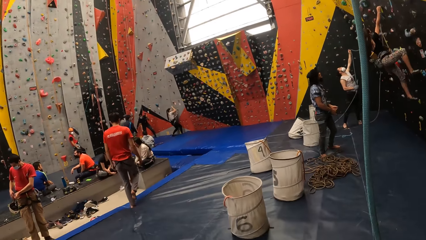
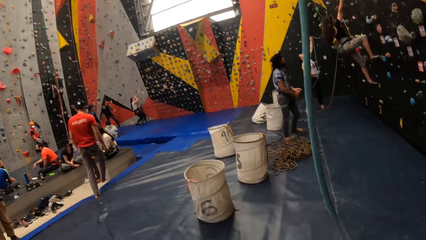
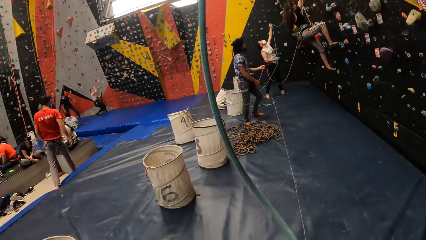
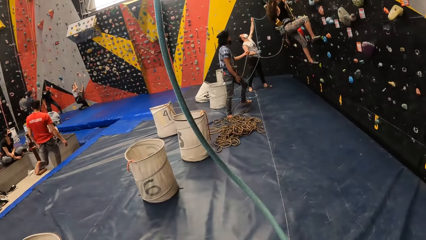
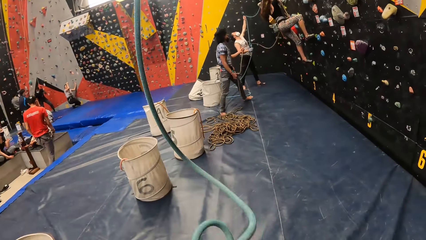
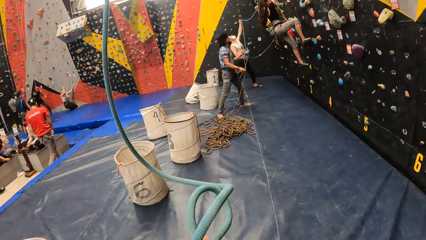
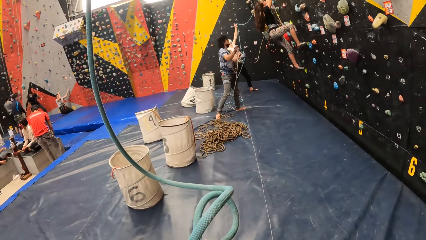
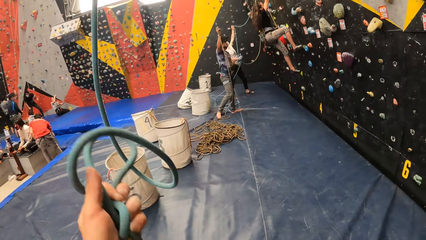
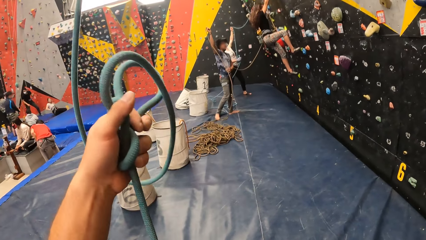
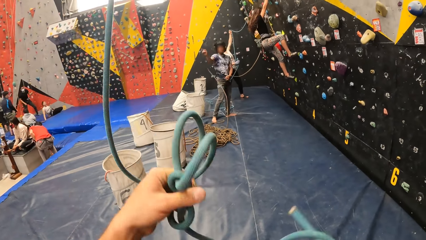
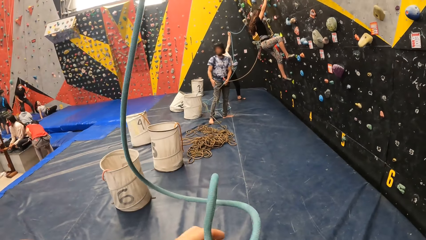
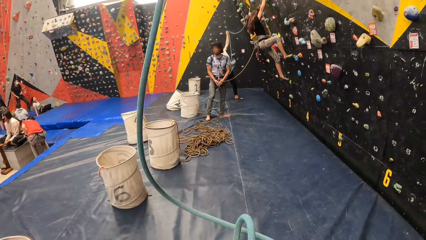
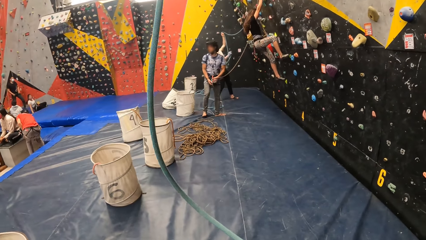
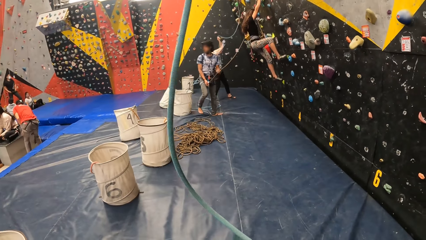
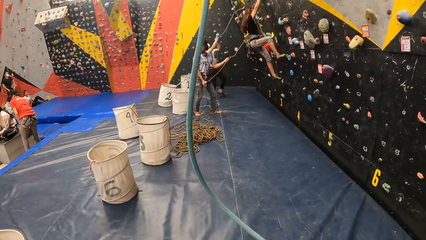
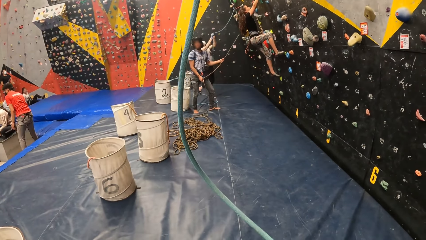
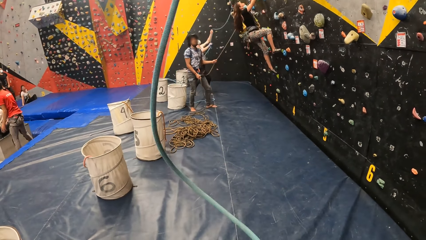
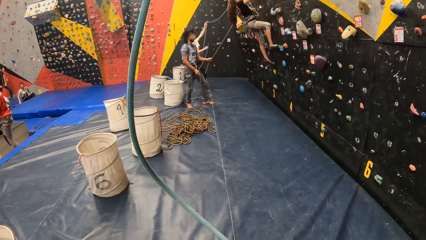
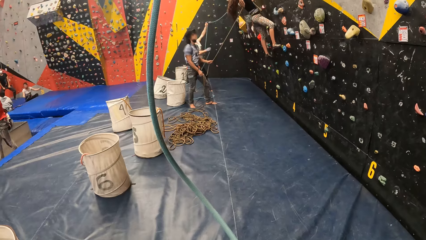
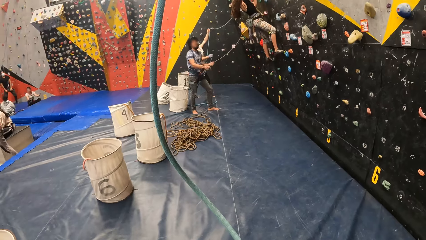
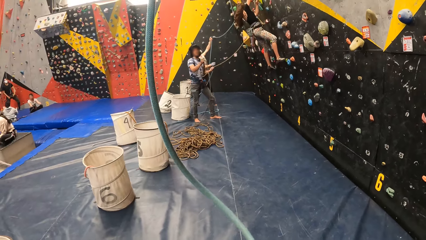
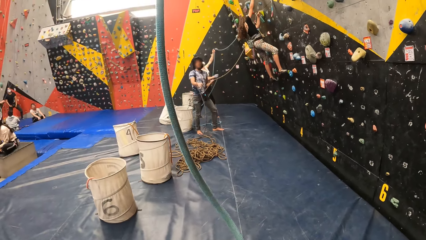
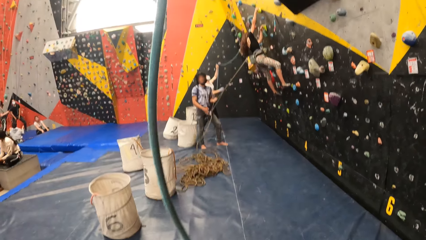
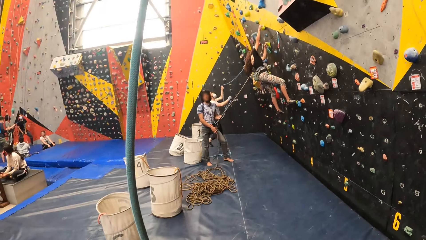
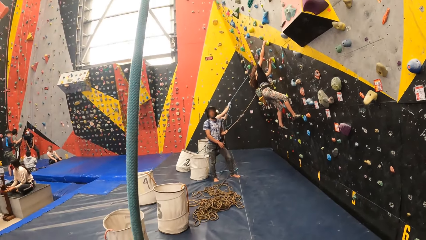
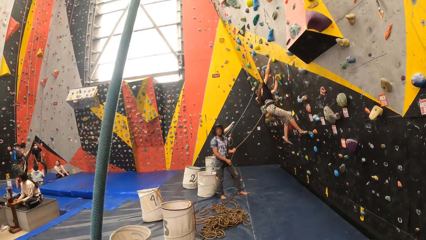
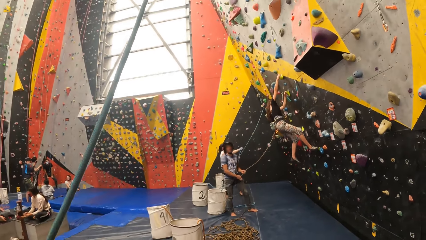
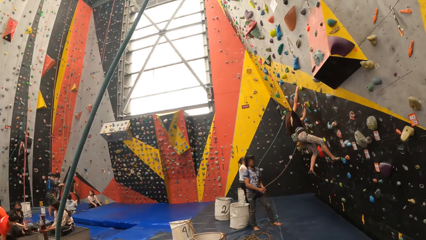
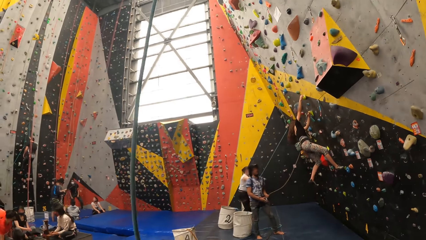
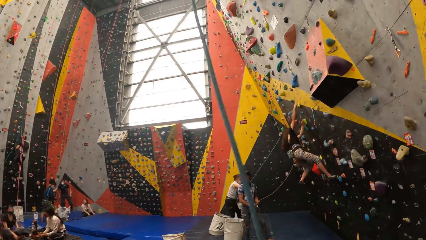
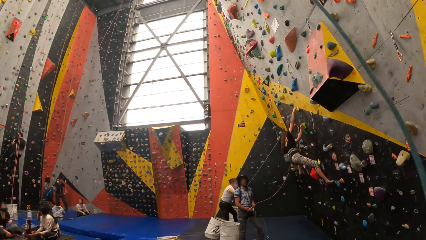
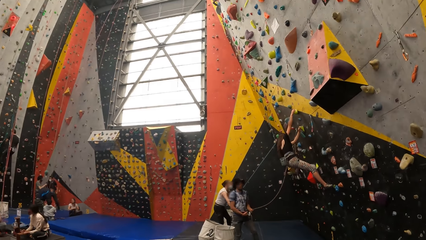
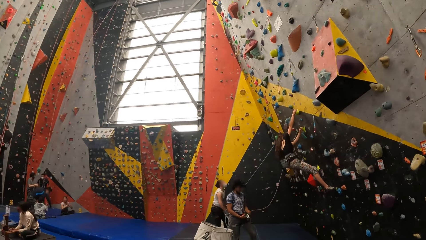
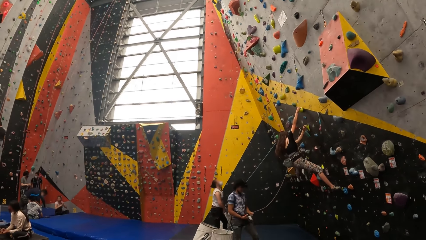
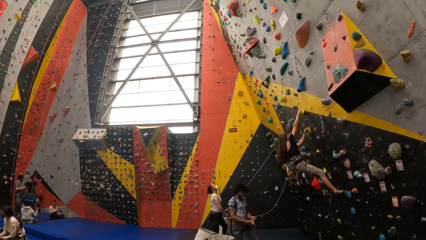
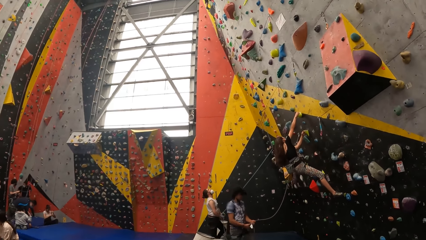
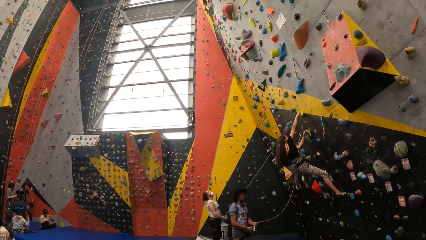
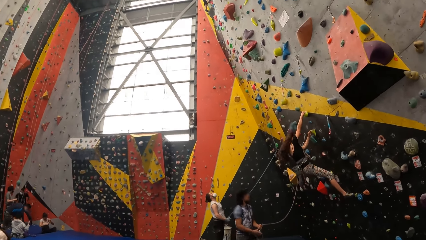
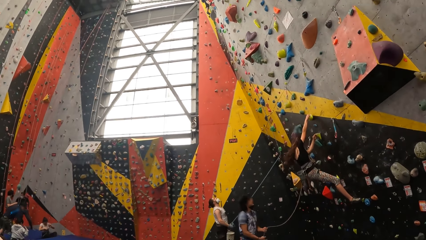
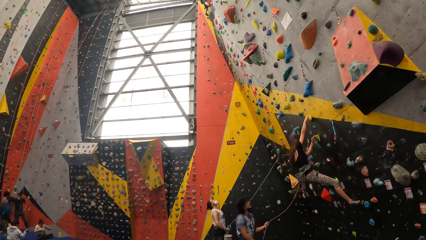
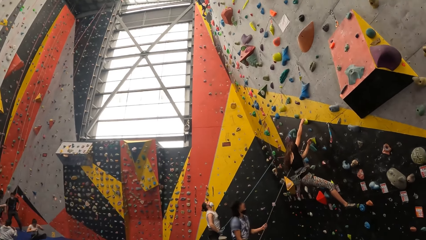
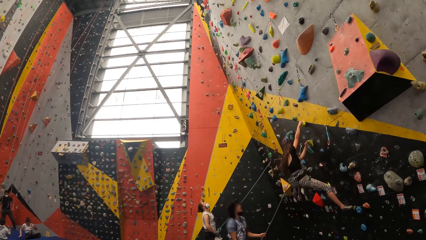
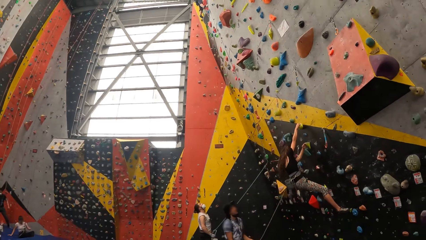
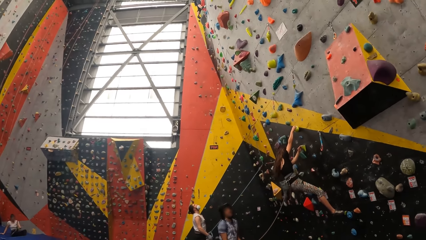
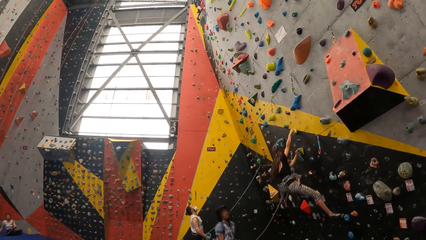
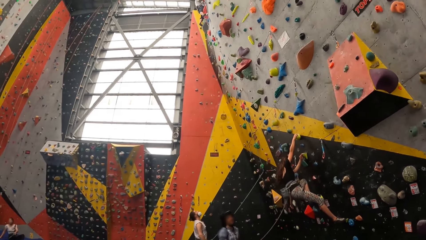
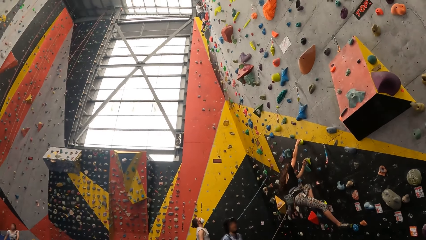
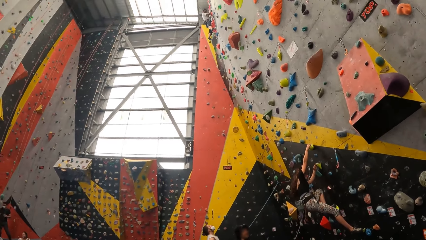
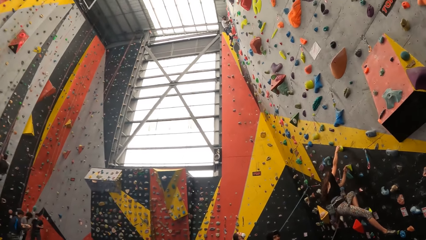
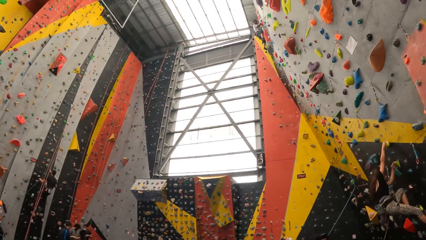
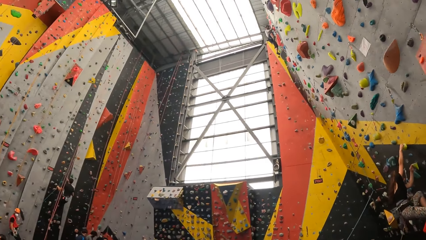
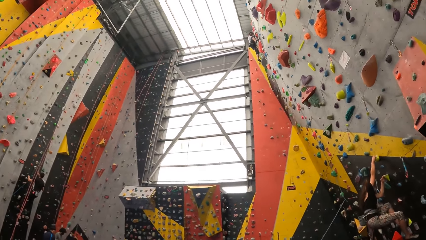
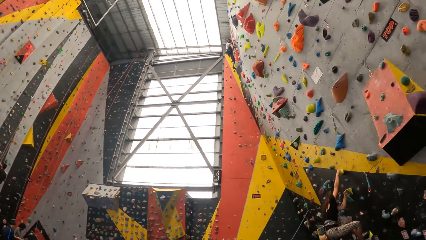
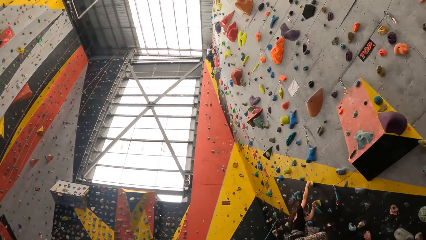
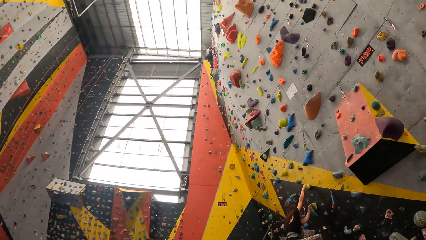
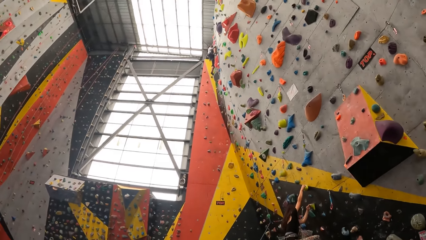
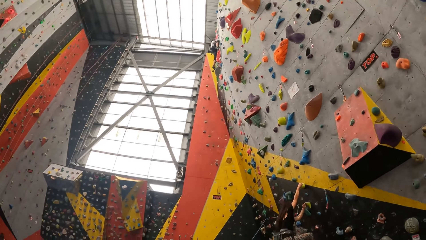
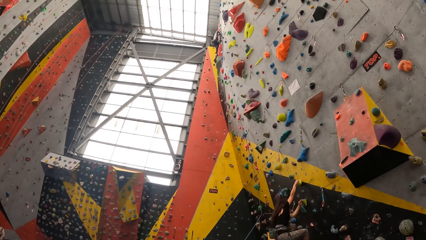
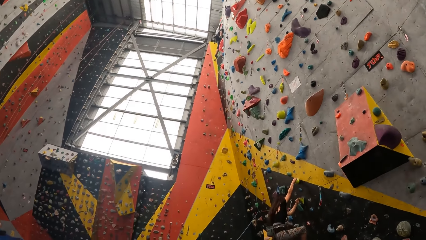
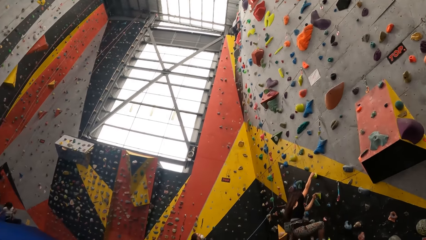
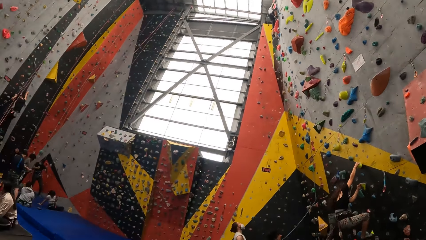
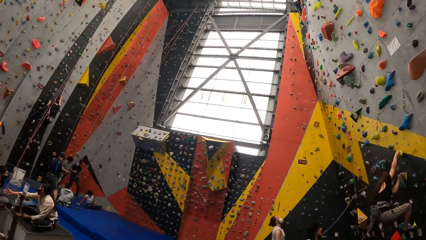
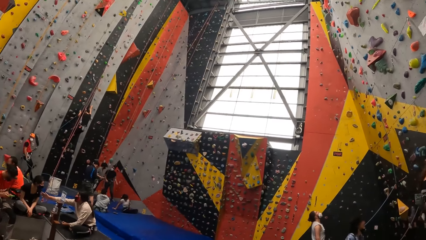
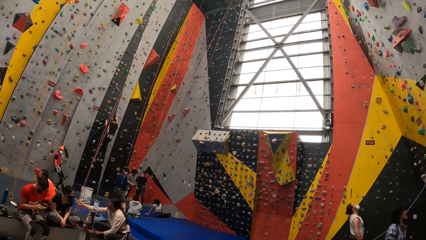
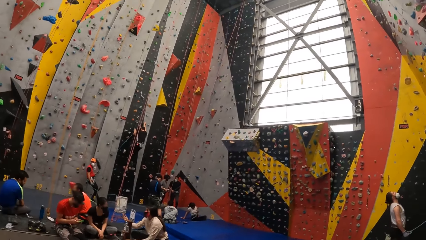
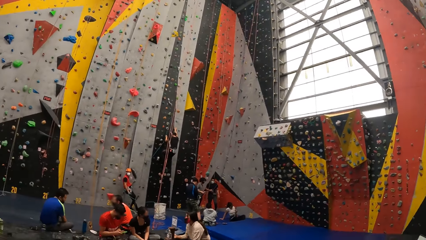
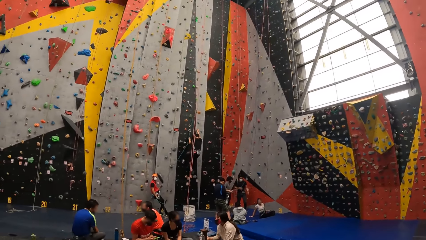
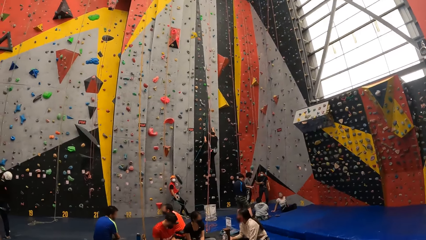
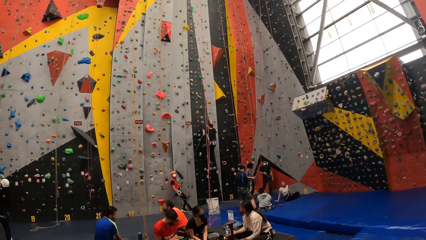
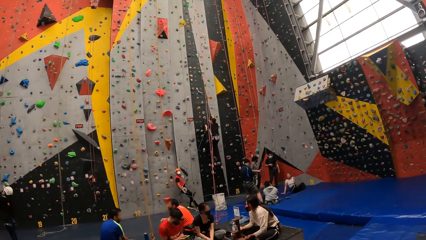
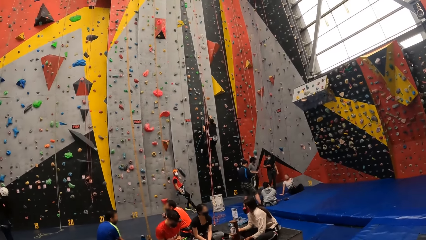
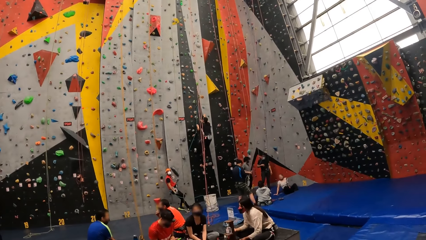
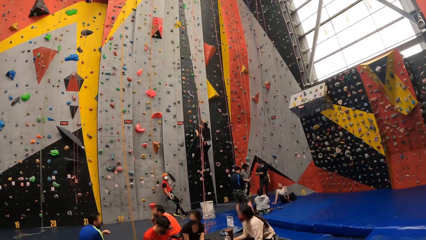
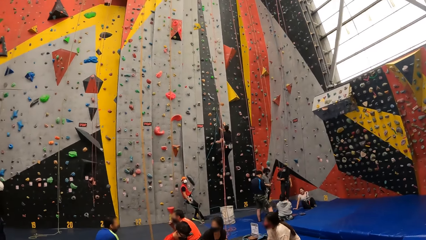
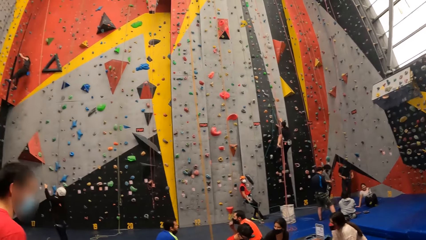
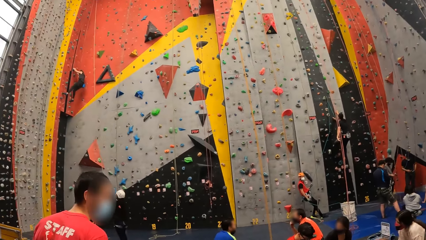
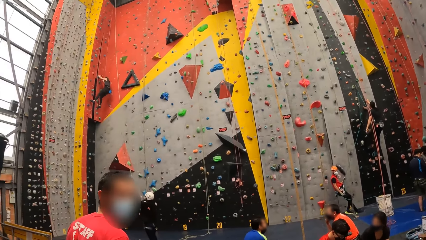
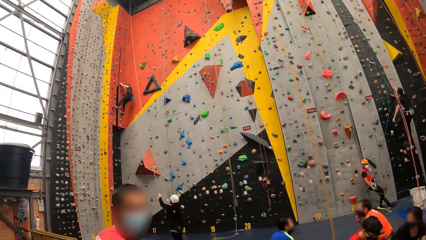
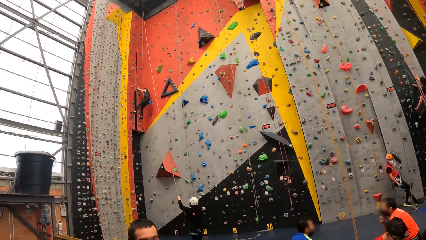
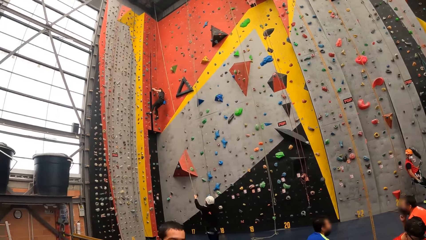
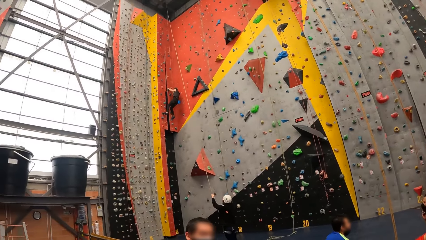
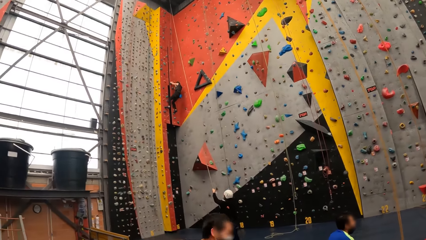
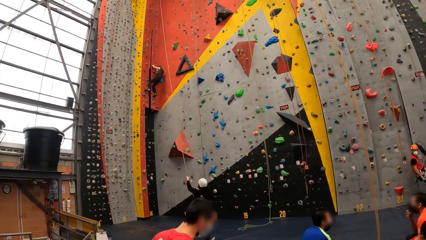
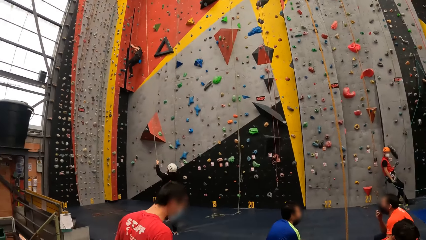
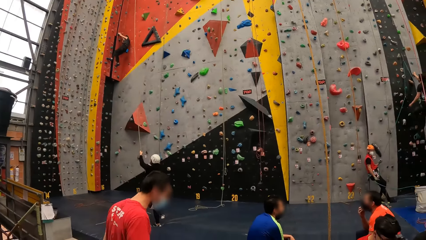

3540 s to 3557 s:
The camera wearer holds the climbing rope in his hands. He looks around. He looks at the climbing walls.
